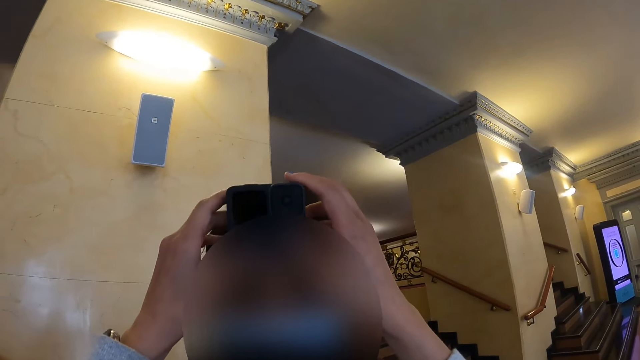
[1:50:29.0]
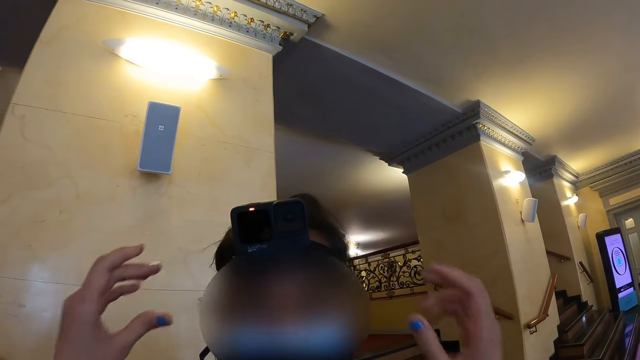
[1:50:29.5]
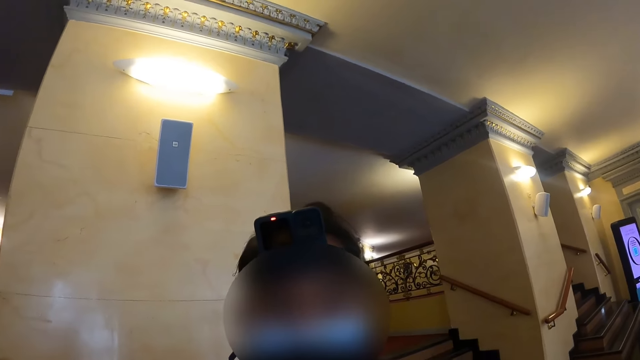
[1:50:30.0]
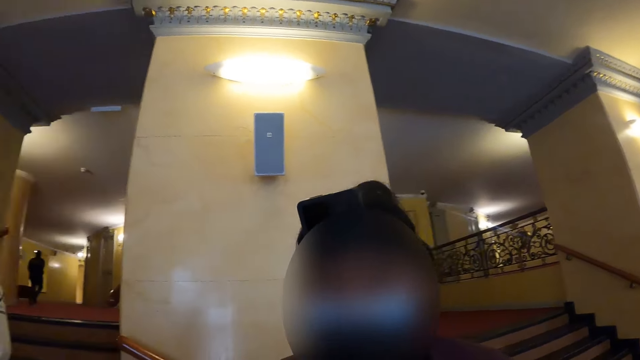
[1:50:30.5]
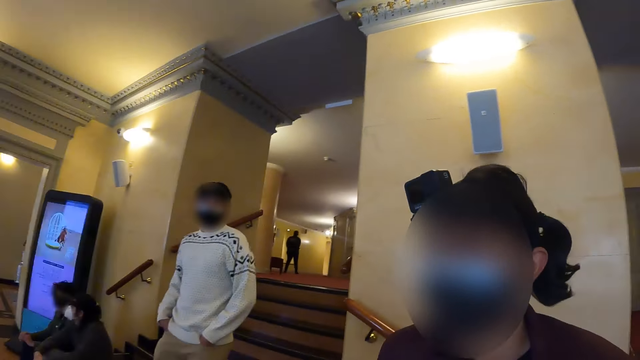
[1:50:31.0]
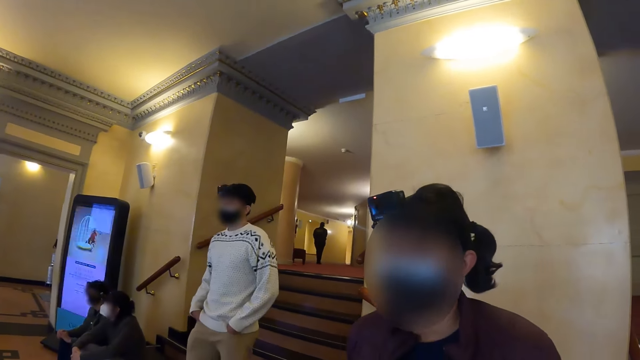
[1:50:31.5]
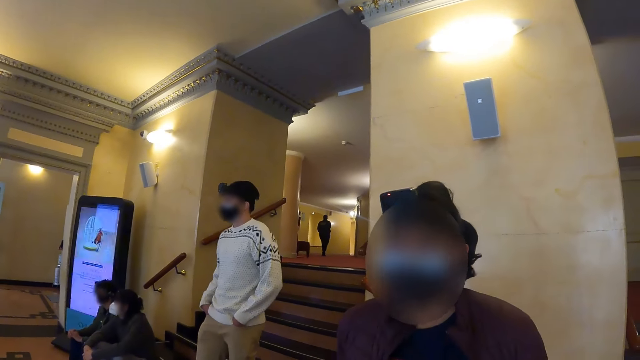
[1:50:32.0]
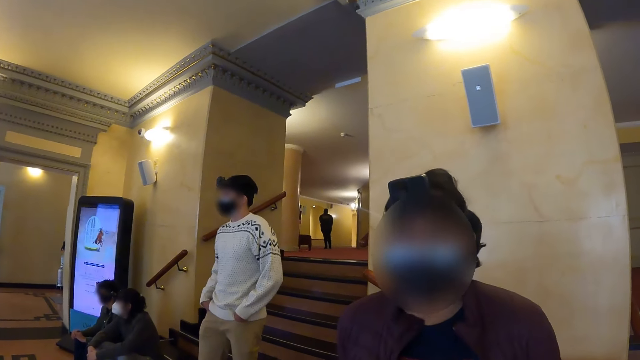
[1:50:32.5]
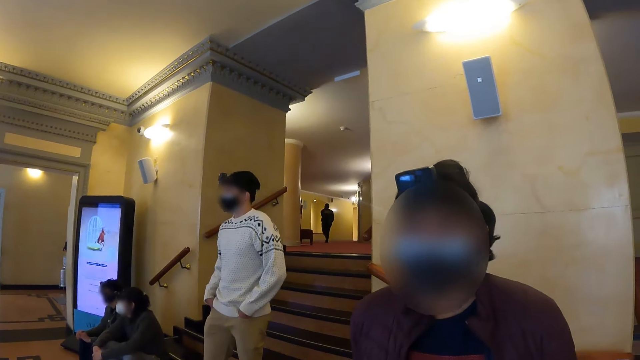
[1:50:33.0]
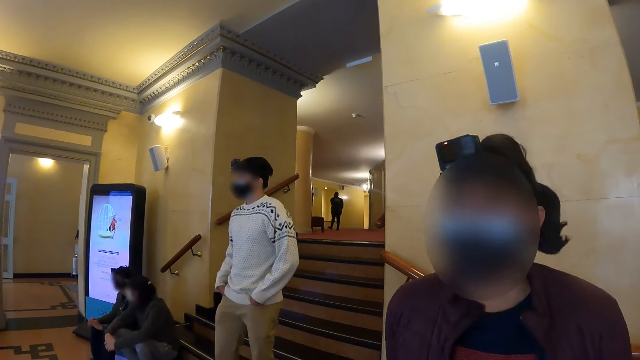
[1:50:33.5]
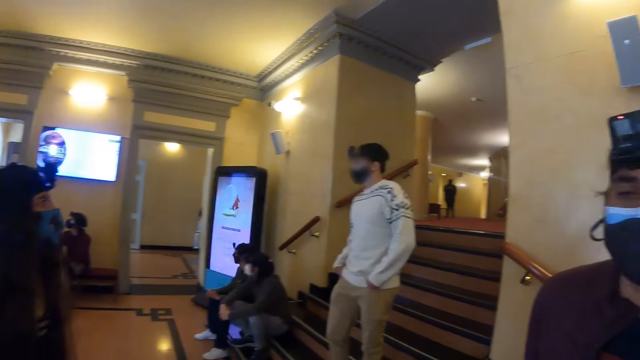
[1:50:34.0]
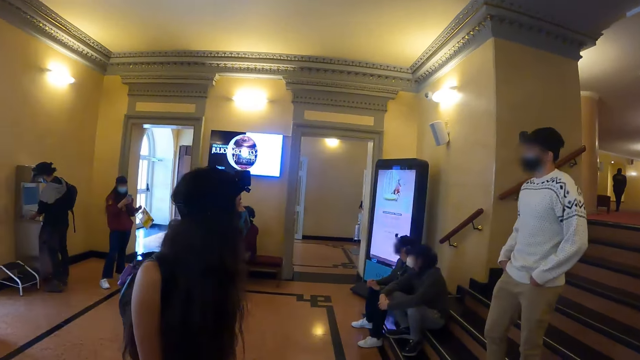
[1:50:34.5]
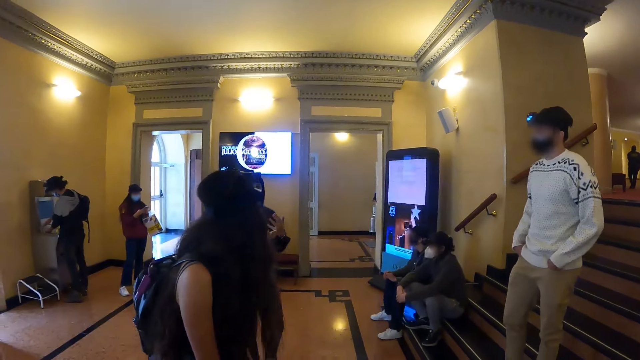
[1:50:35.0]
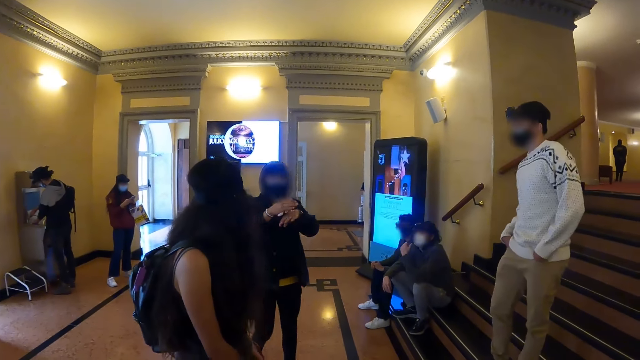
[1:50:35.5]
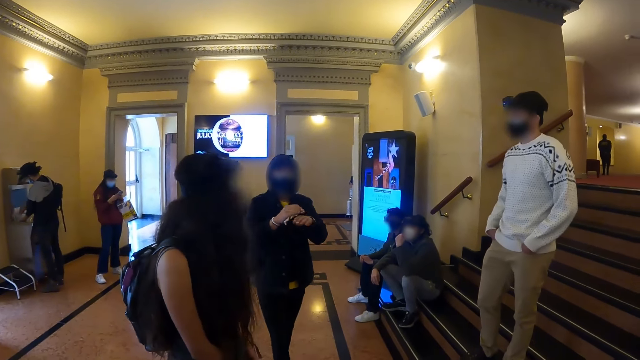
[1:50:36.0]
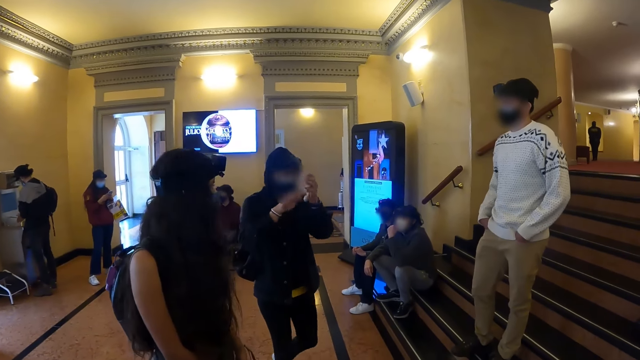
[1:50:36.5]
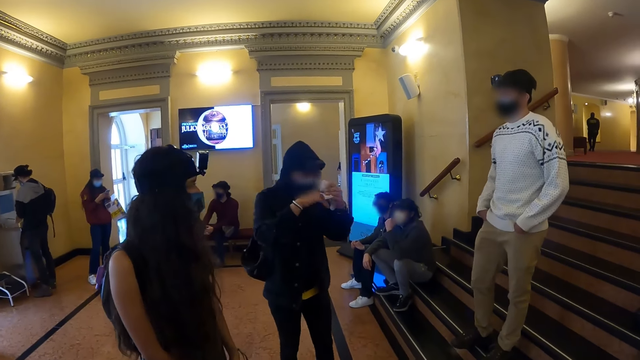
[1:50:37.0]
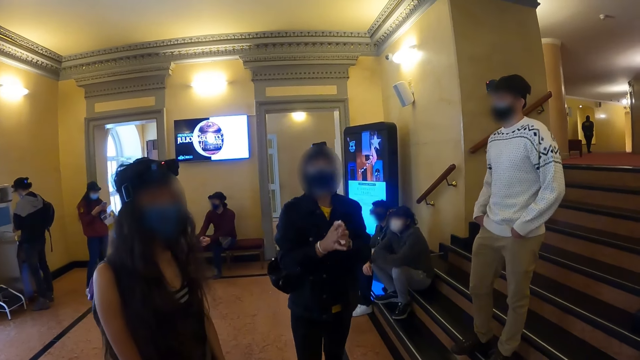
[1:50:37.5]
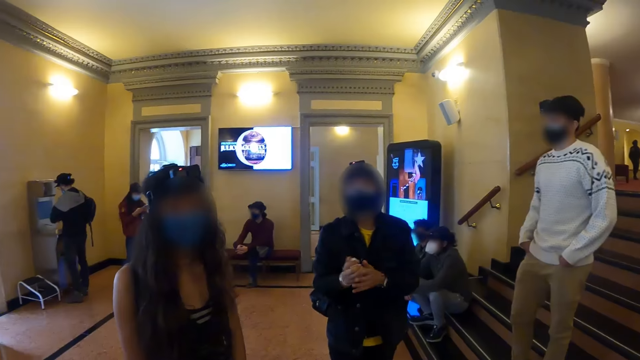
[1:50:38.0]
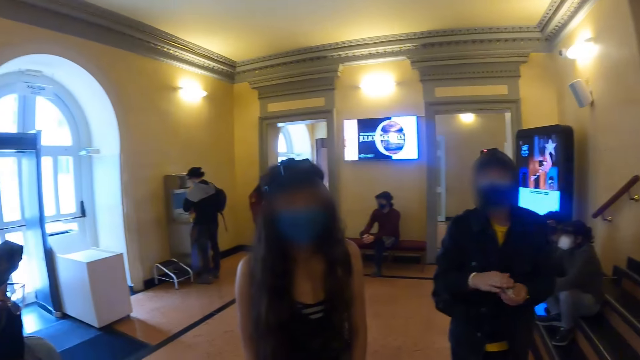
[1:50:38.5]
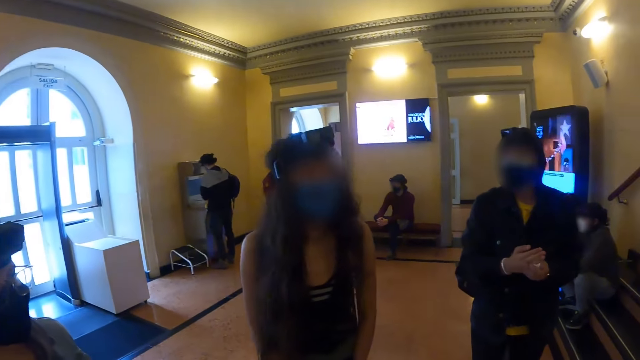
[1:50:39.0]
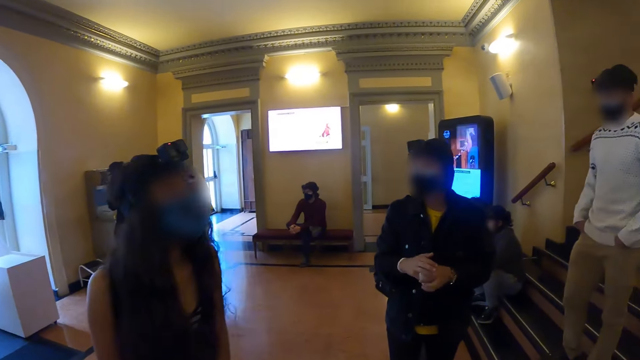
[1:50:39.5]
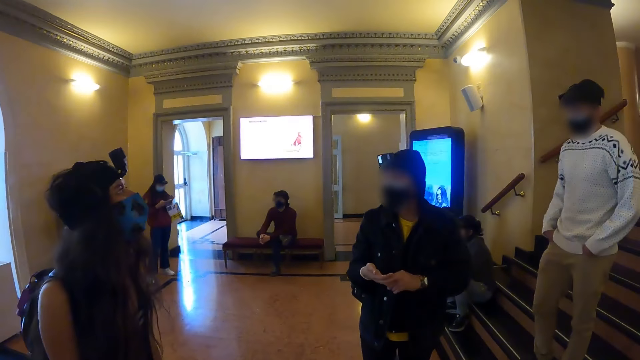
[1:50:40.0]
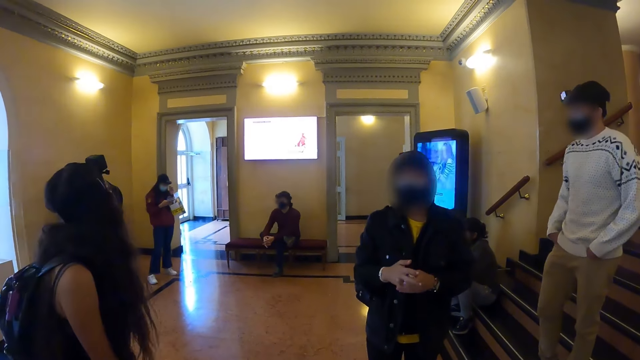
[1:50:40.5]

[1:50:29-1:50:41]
The camera wearer interacts with a person. They look around. Another person walks in the house, wipes the hands and talks to the camera wearer.

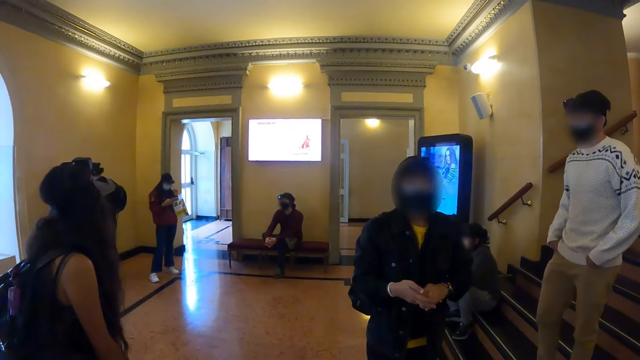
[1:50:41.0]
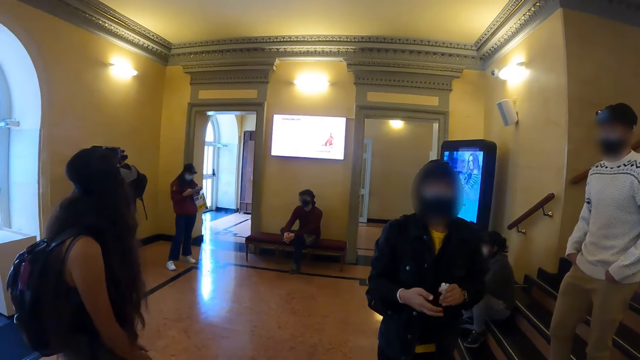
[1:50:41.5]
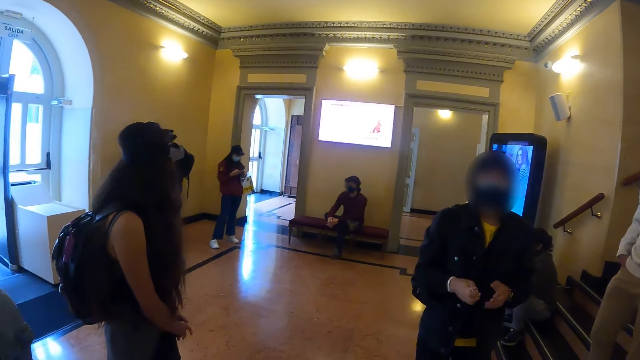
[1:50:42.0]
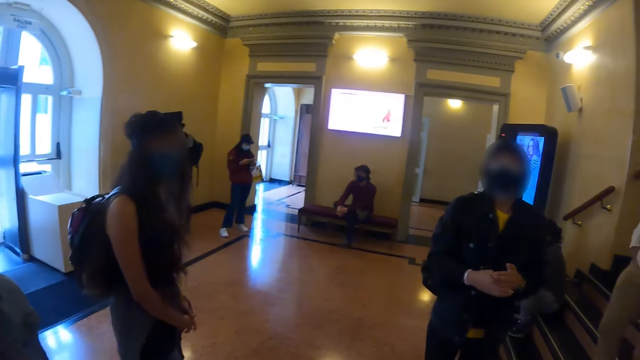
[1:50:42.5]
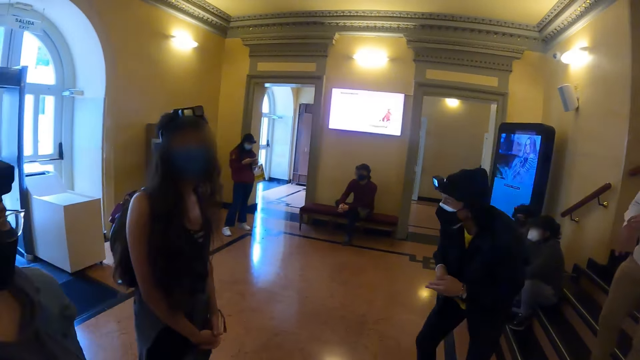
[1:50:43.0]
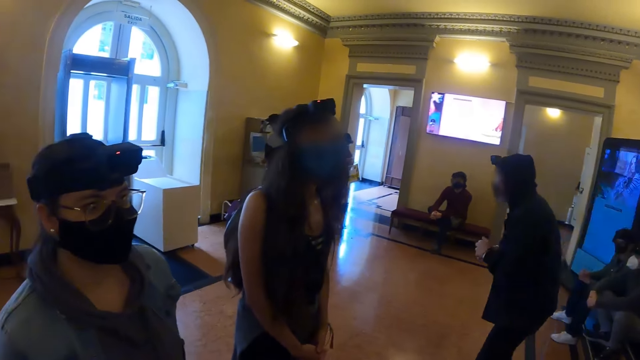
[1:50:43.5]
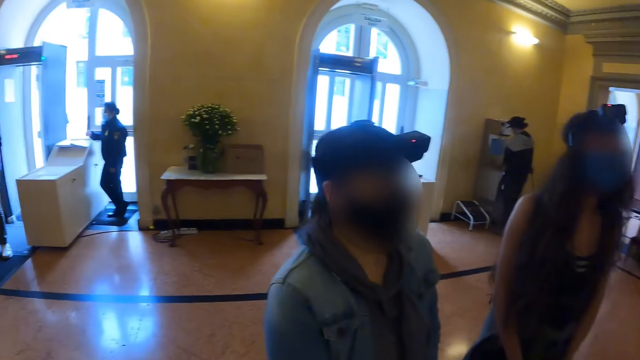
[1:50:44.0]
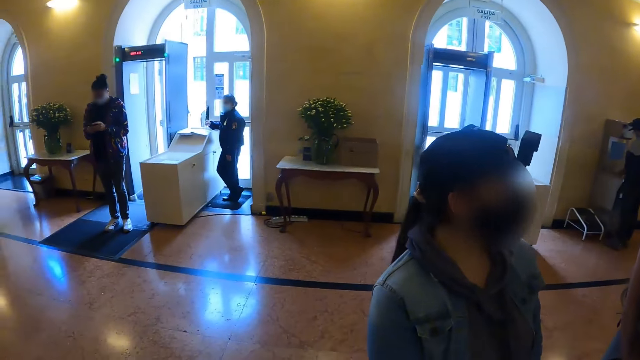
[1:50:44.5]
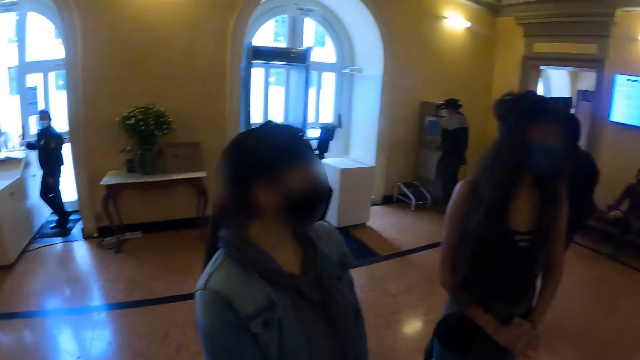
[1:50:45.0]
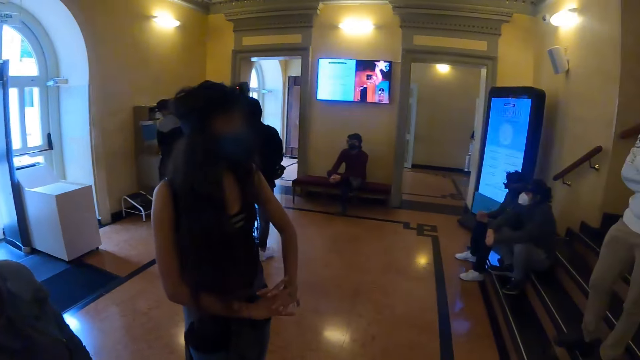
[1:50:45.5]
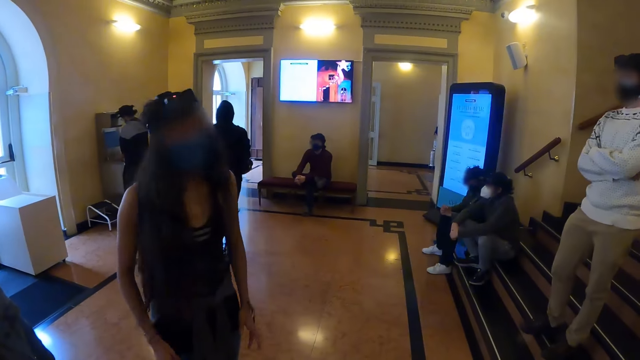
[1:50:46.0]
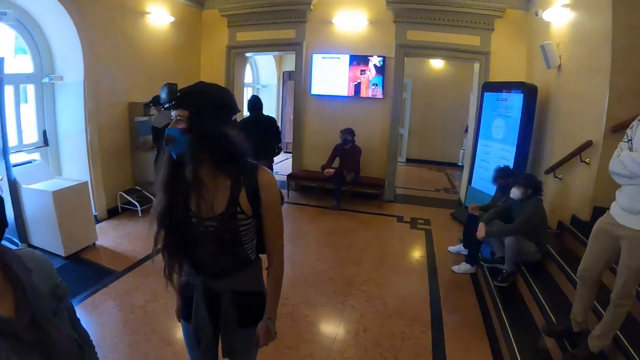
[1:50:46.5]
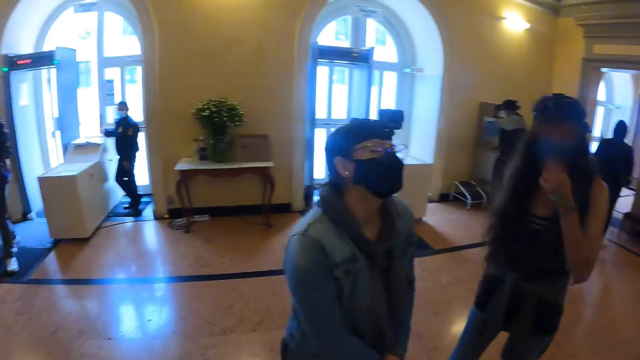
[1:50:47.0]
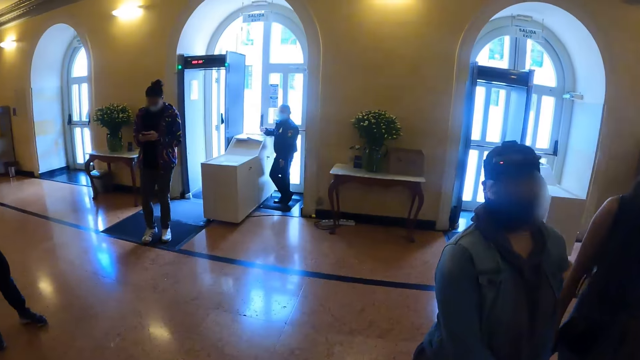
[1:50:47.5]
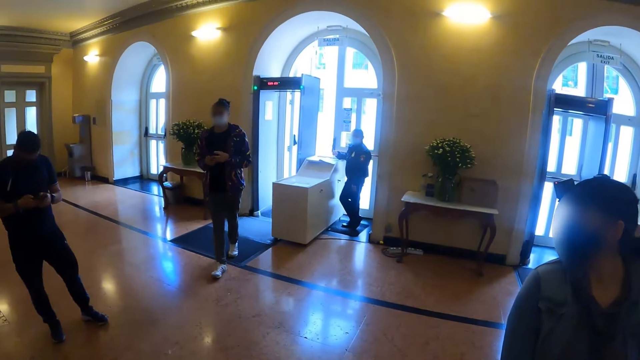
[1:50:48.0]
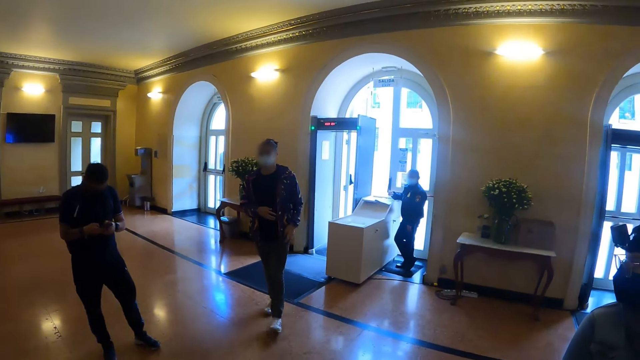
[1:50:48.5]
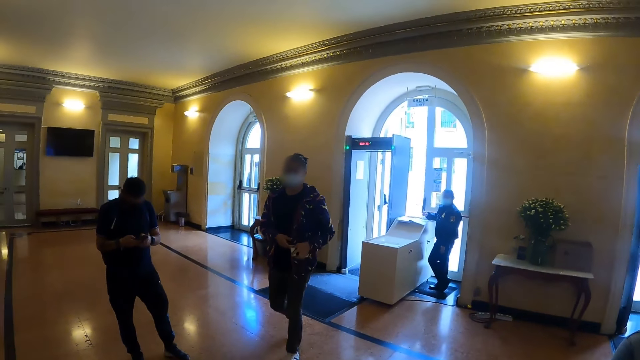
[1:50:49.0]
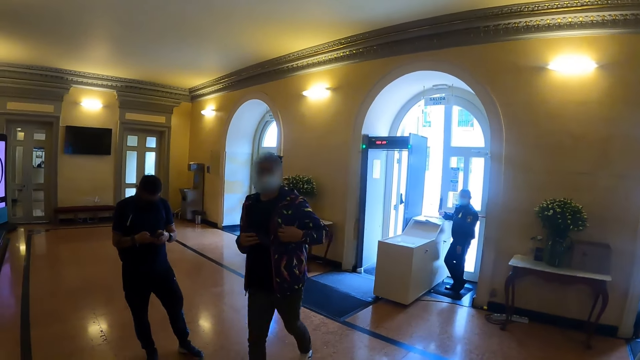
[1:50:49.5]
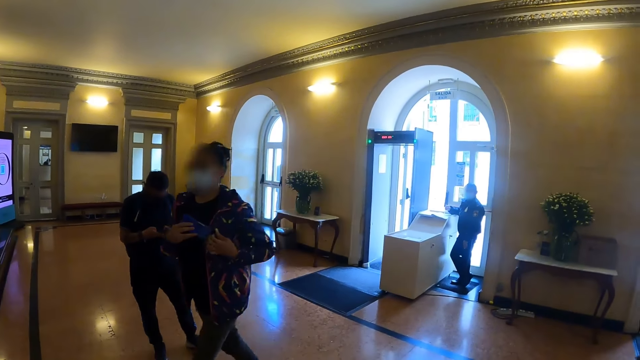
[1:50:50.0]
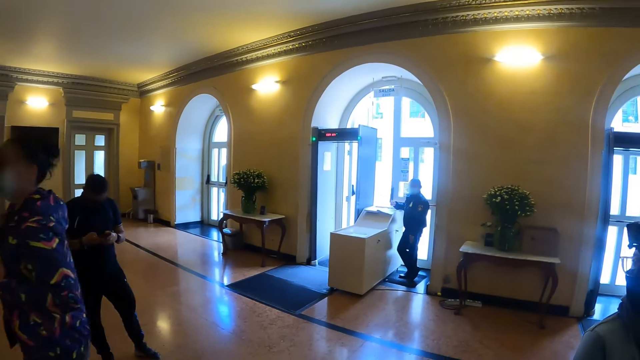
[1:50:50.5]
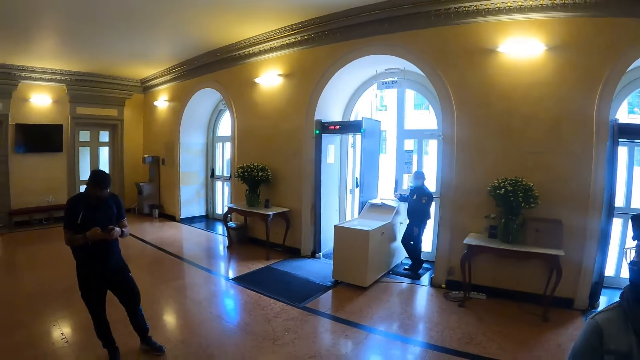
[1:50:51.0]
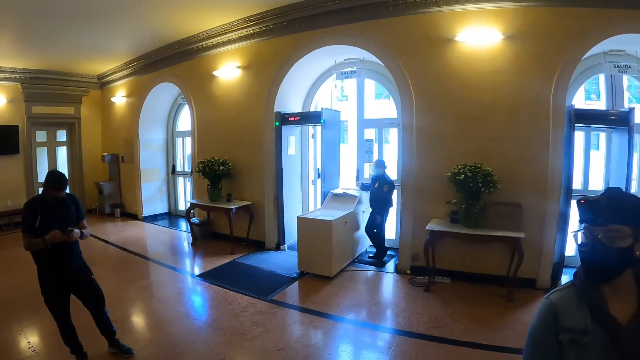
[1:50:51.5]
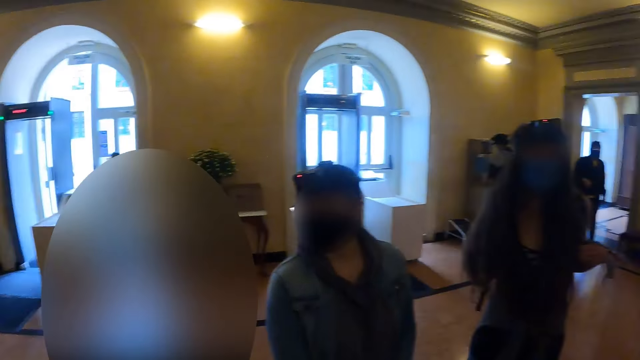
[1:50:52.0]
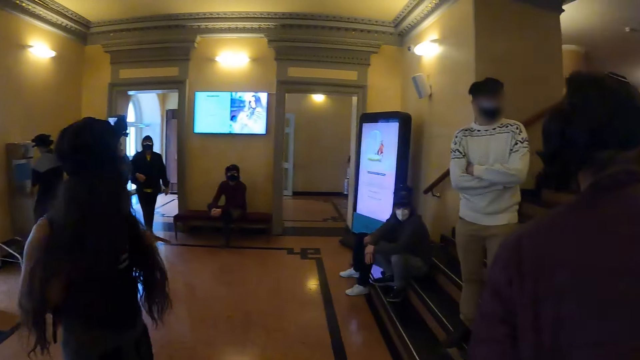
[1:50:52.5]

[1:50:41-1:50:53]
The camera wearer looks around.
